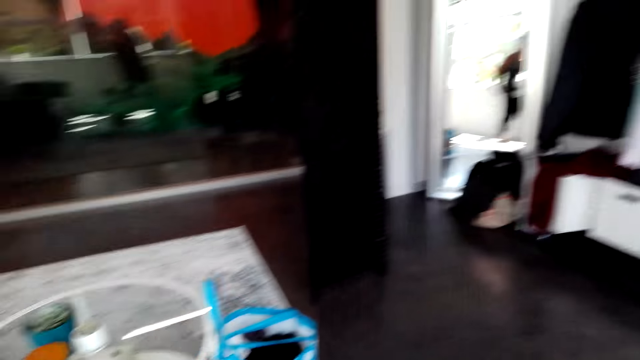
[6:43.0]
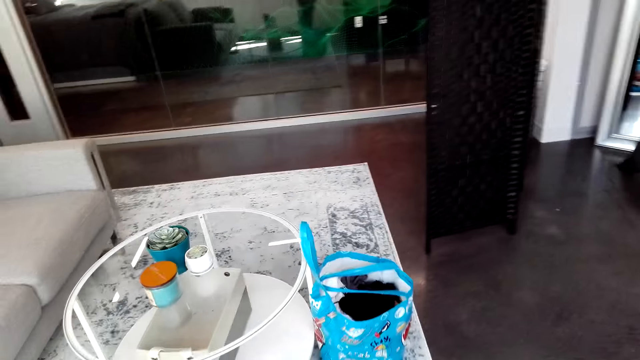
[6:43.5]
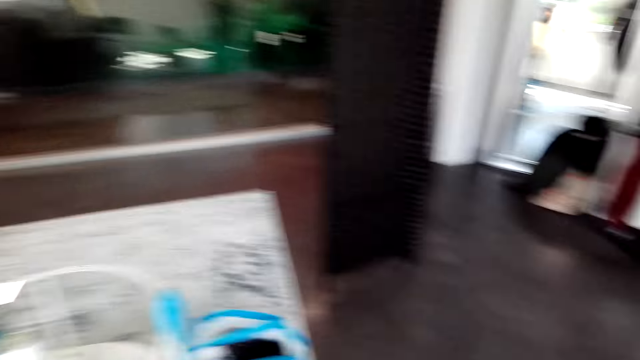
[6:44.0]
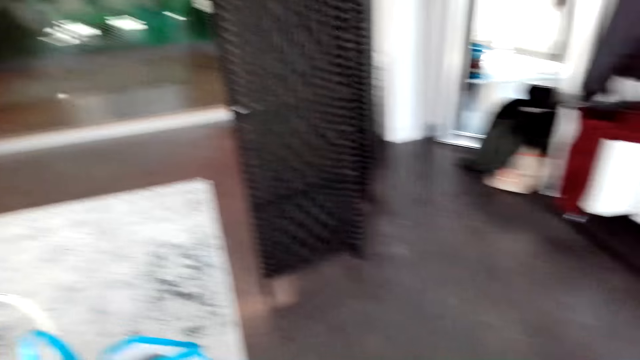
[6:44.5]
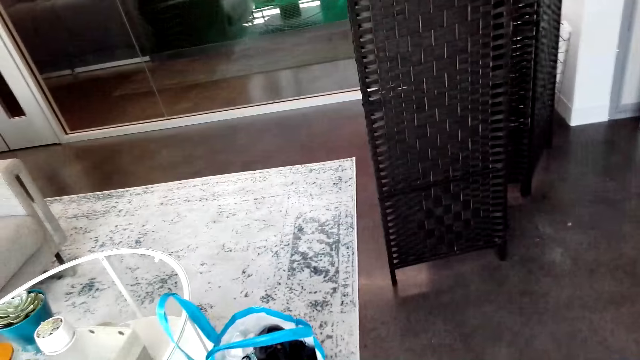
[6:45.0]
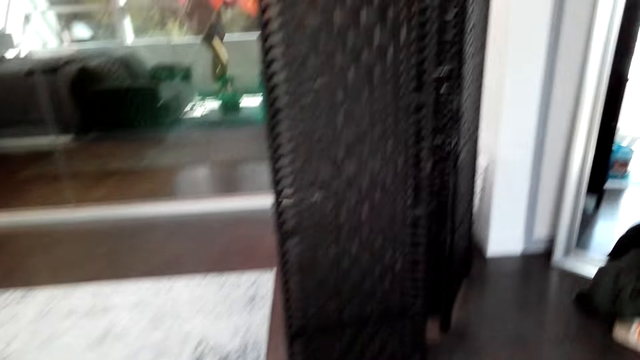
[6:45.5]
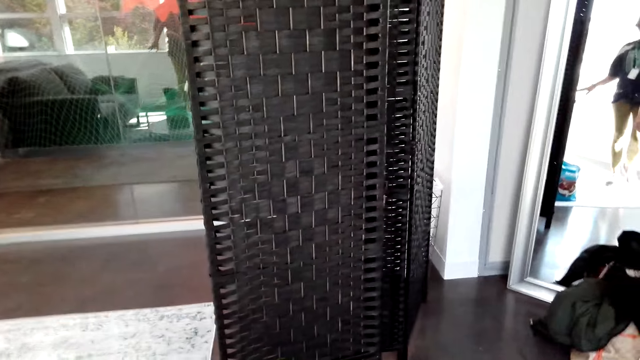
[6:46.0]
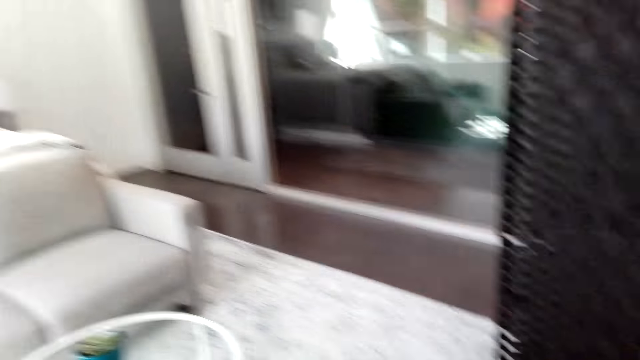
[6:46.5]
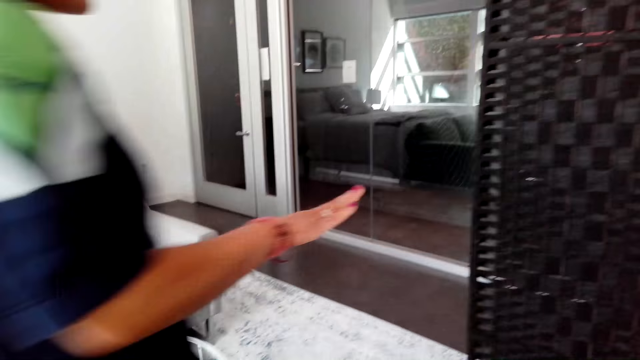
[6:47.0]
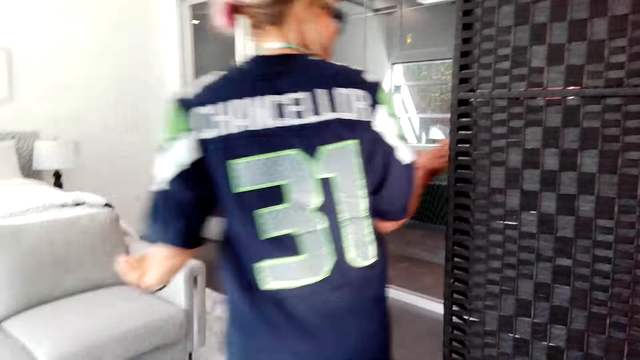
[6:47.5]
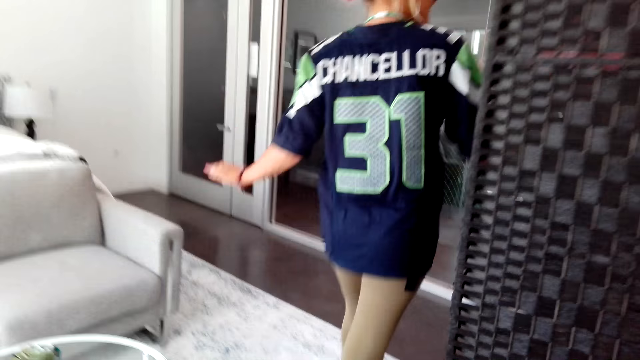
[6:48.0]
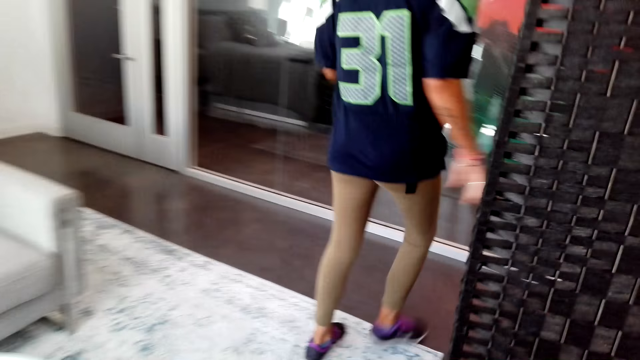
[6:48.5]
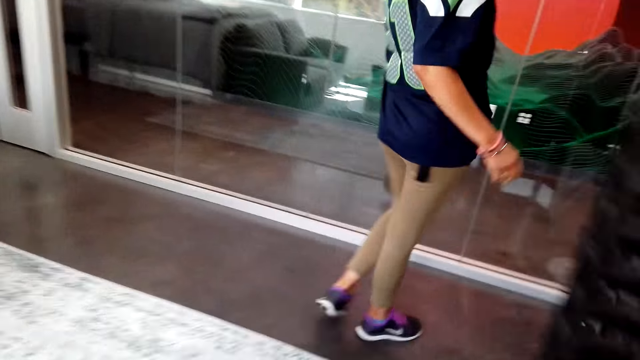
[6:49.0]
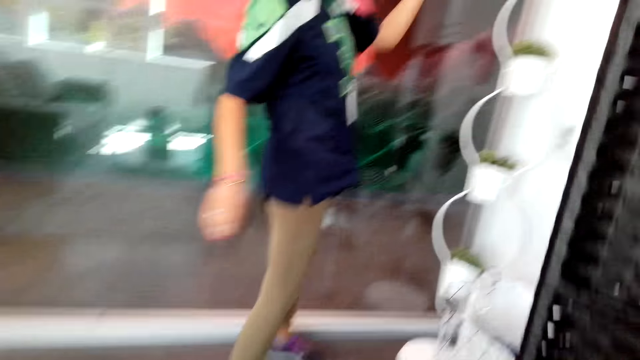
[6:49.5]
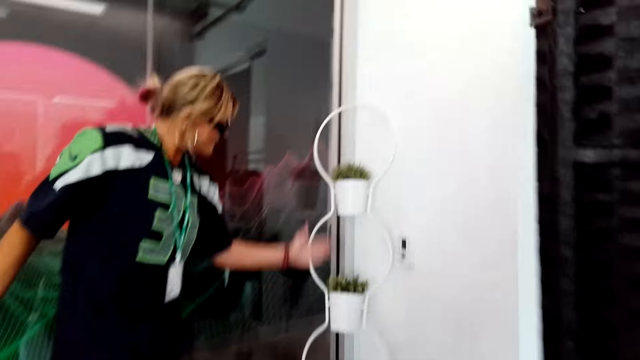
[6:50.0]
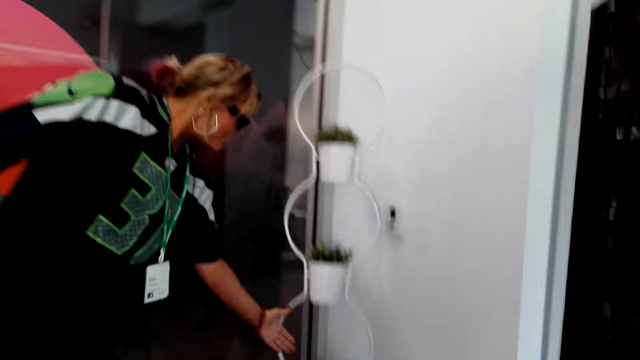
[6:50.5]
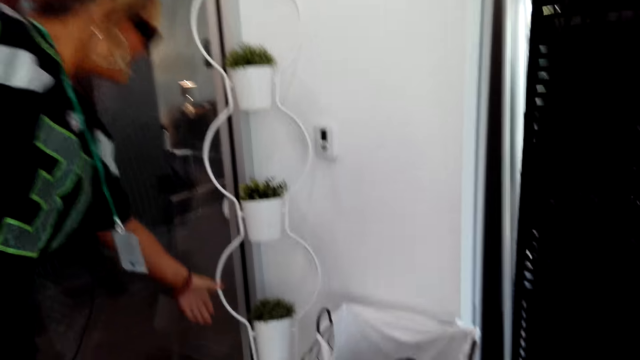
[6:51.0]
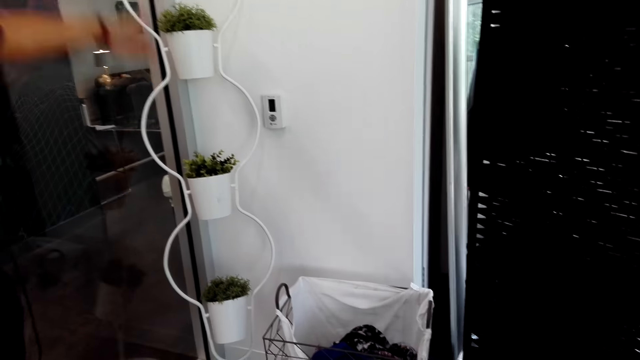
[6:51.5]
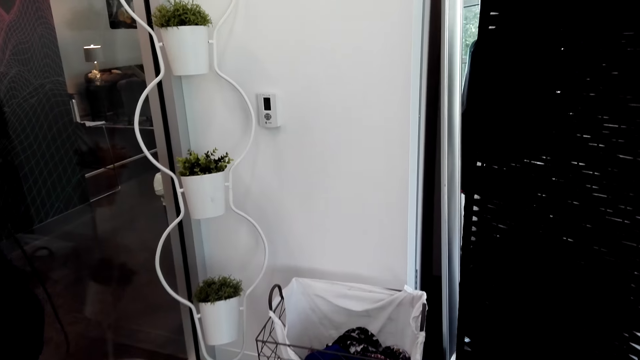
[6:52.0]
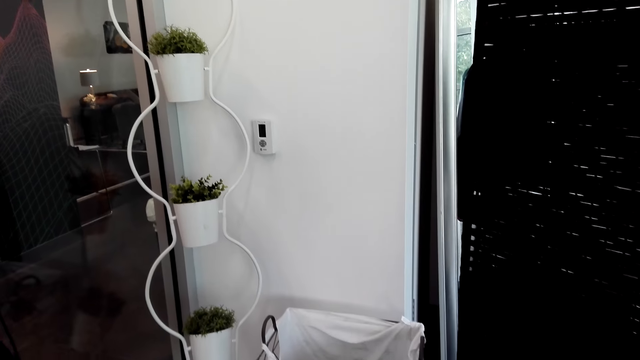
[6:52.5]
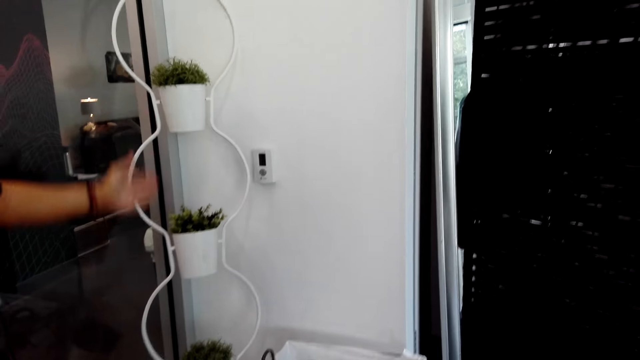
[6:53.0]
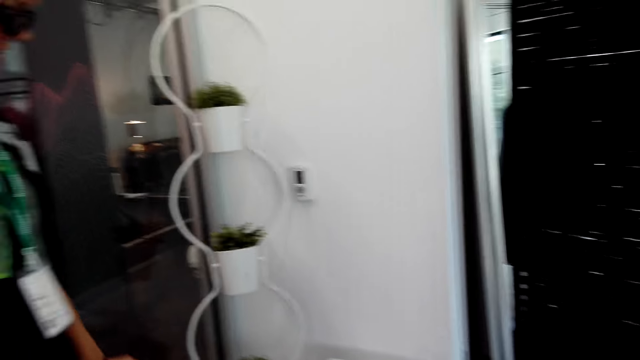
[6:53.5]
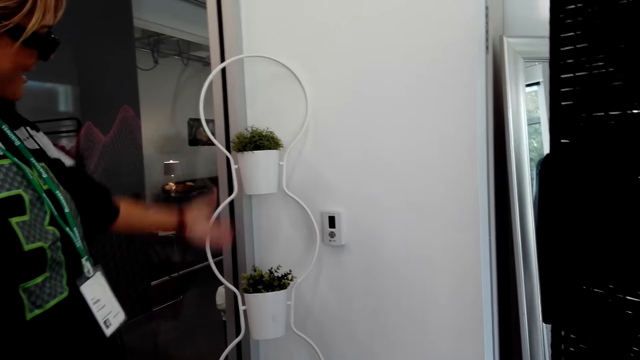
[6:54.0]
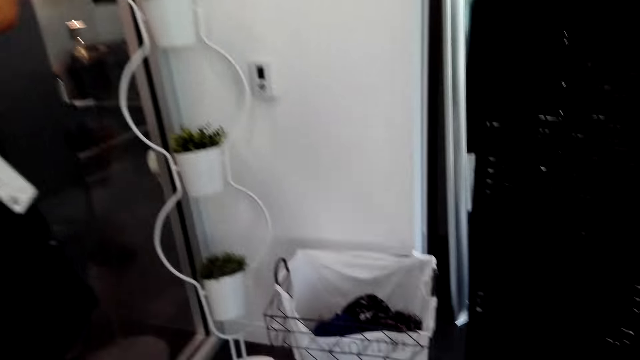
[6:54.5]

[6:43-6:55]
The woman talks to the camera wearer and walks. The woman touches the stand plant with the left hand. The camera wearer talks to the woman. The woman talks to the camera wearer. The camera wearer talks to the woman.

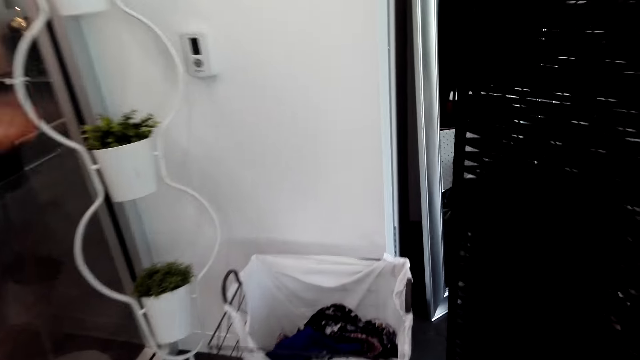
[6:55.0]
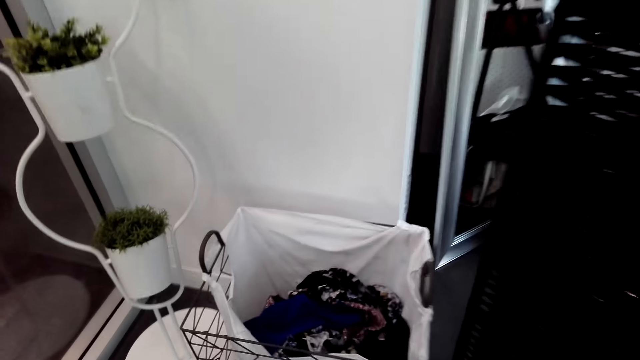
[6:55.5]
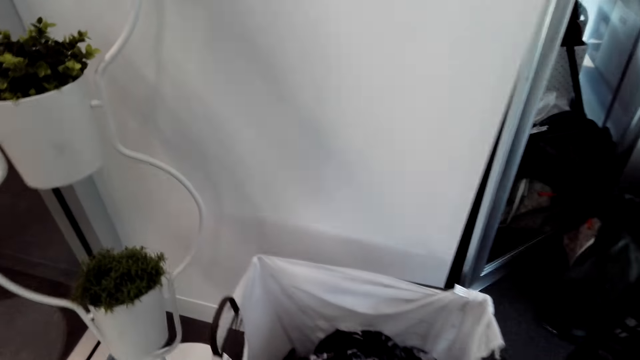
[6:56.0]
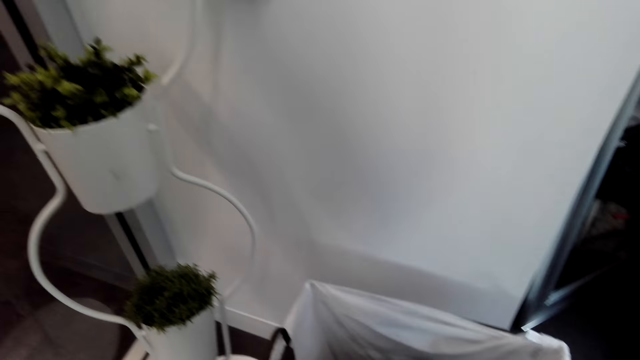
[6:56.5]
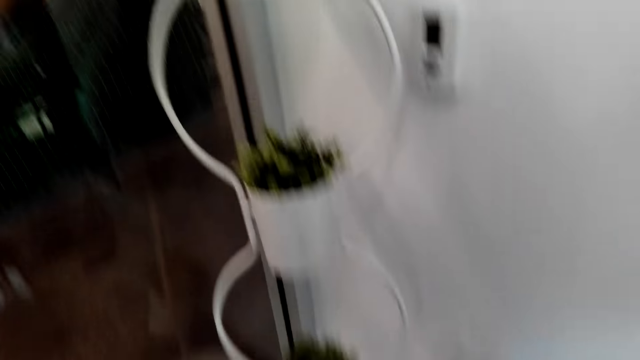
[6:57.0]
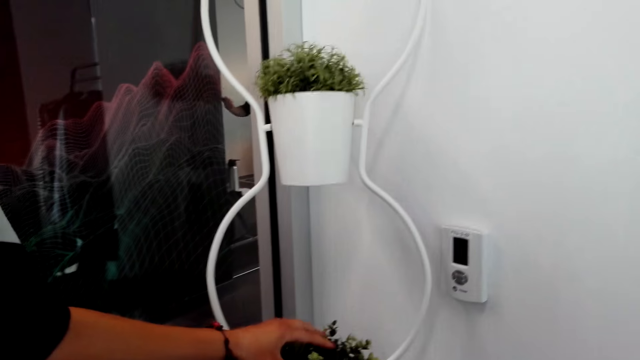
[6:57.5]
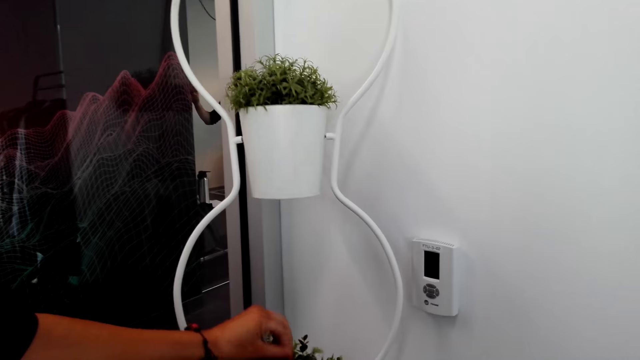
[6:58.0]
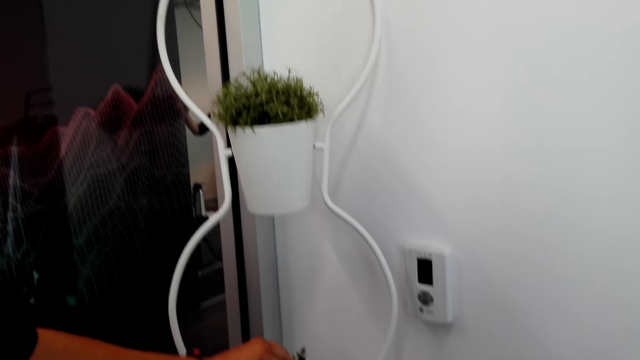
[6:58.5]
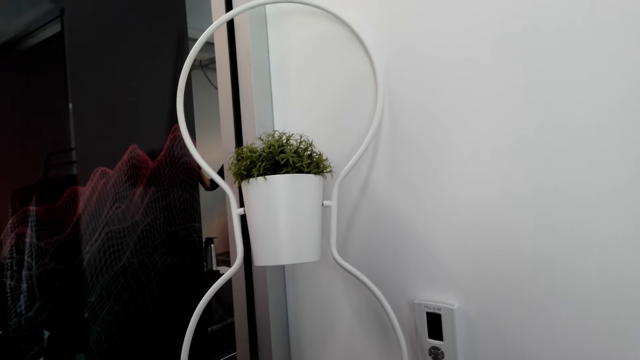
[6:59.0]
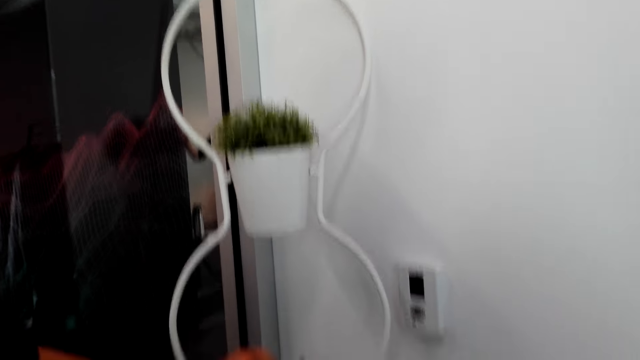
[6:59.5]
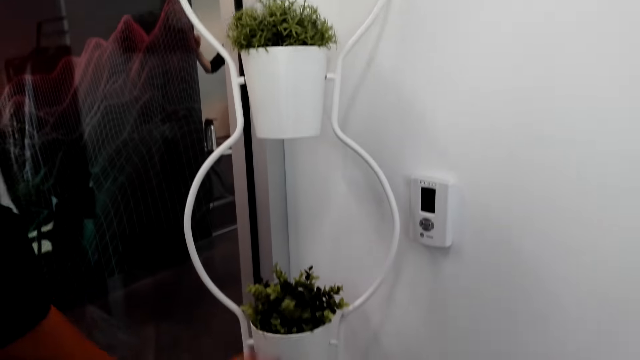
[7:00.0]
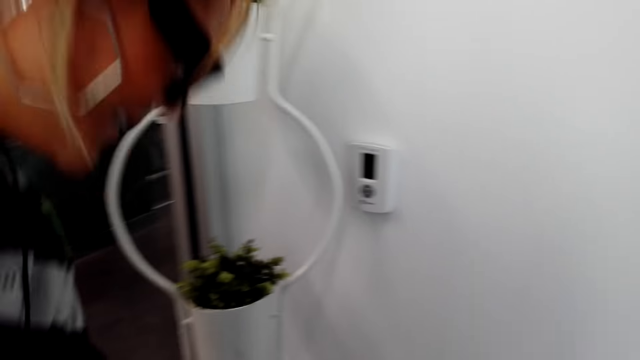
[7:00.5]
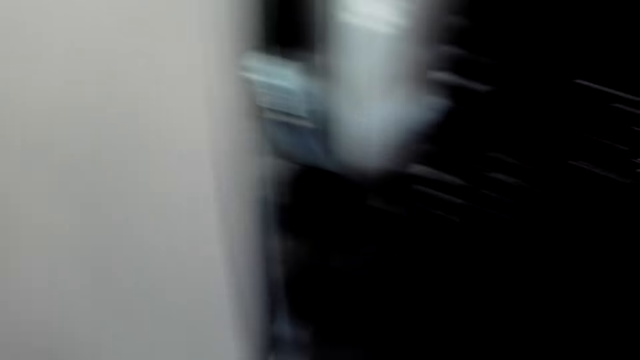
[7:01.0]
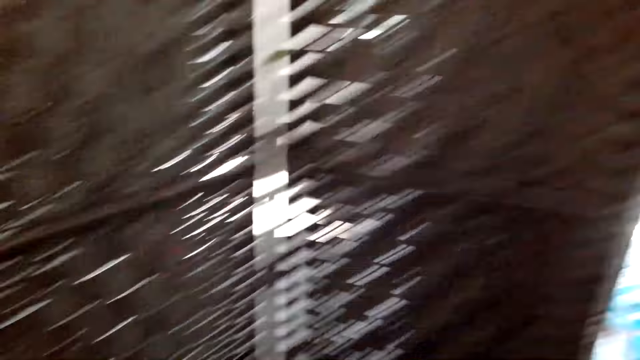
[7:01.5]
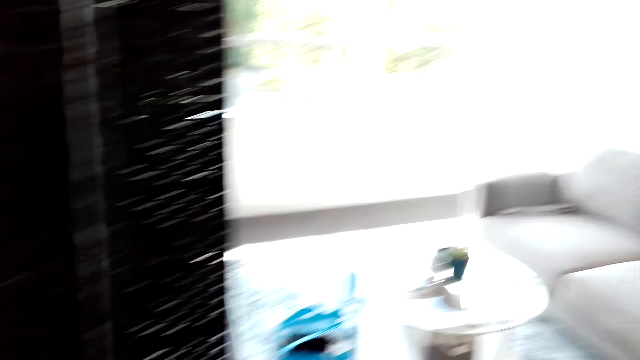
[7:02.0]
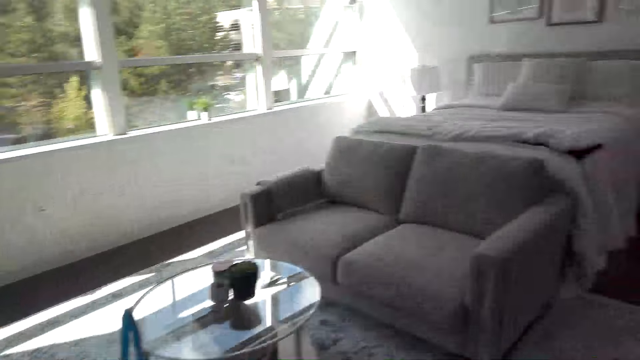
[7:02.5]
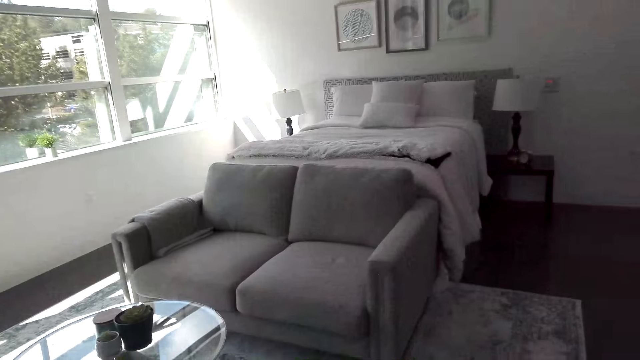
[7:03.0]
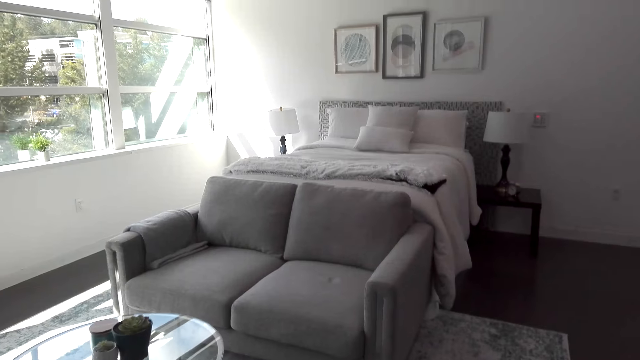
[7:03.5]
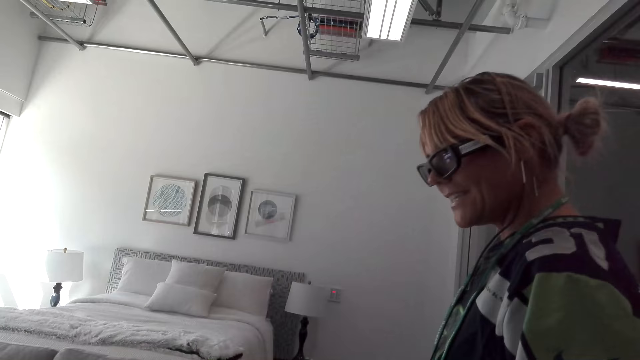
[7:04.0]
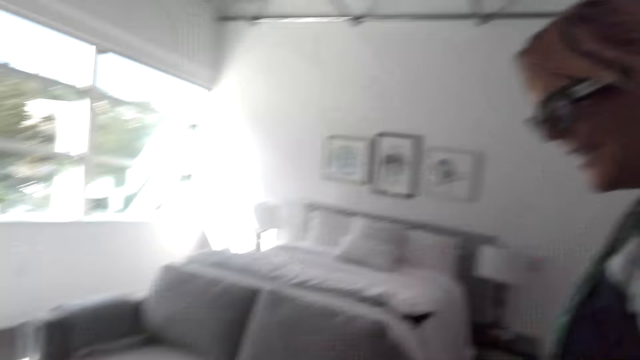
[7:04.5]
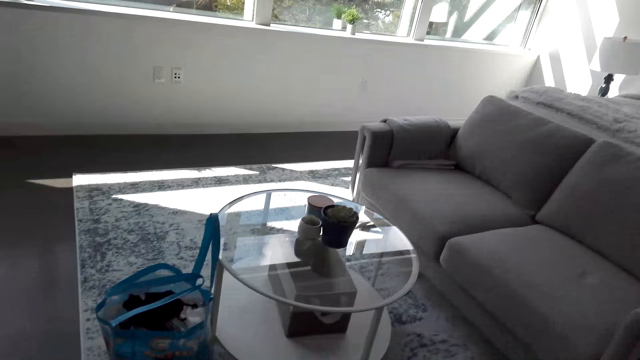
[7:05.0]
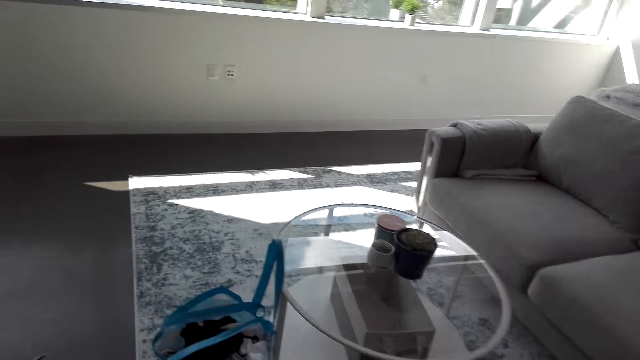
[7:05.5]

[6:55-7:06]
The woman talks to the camera wearer. The camera wearer talks to the woman. The woman touches the plant with the left hand. The woman talks to the camera wearer. The camera wearer talks to the woman and looks around.
